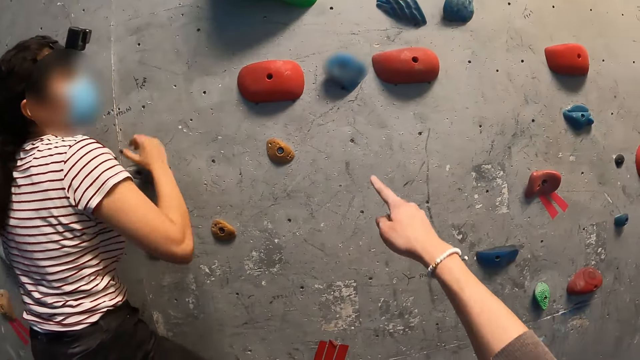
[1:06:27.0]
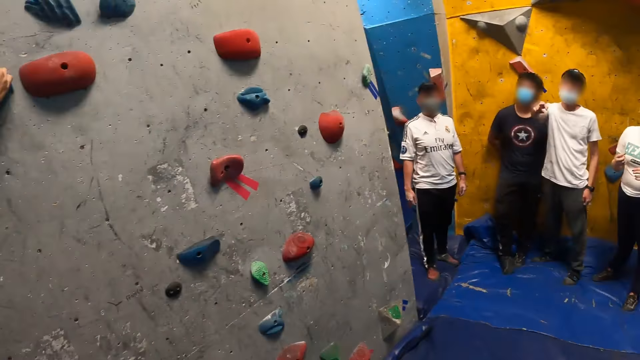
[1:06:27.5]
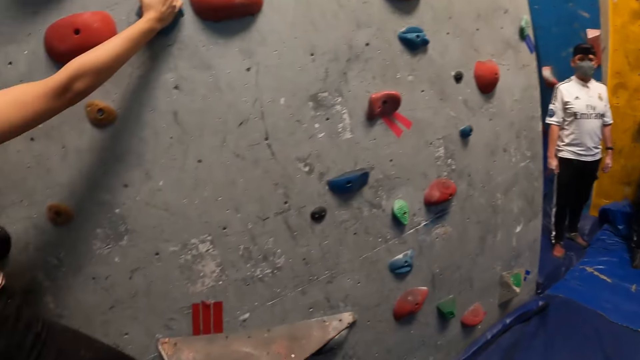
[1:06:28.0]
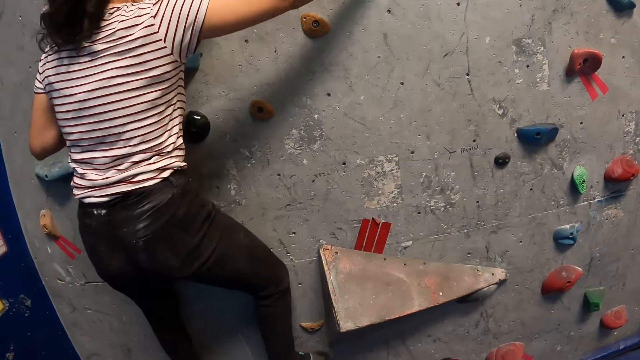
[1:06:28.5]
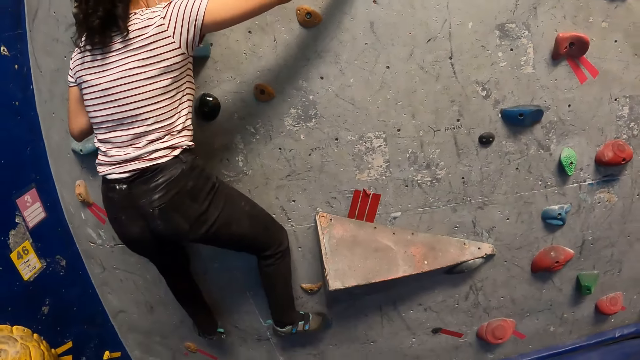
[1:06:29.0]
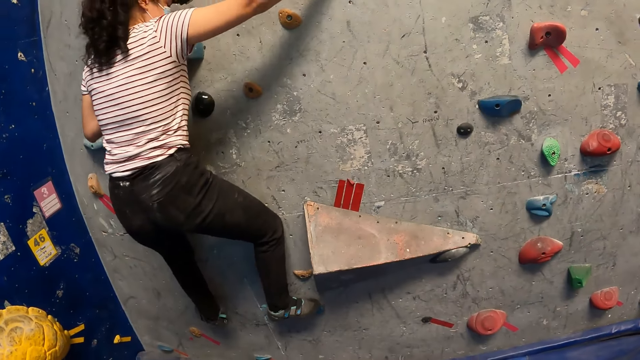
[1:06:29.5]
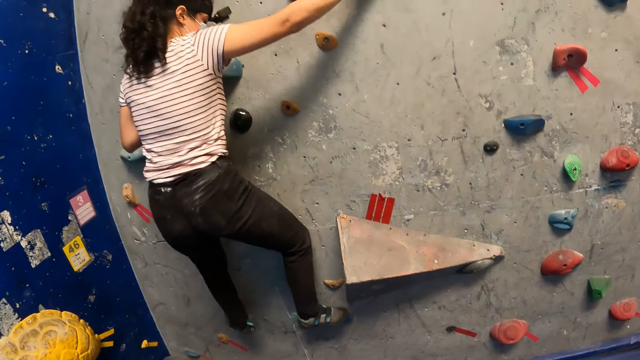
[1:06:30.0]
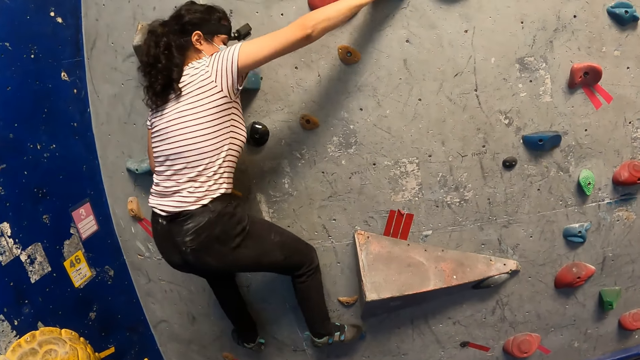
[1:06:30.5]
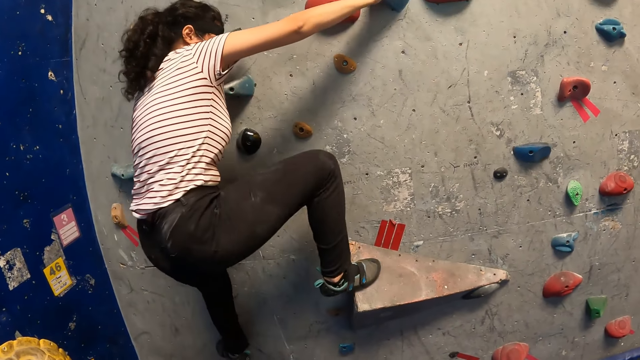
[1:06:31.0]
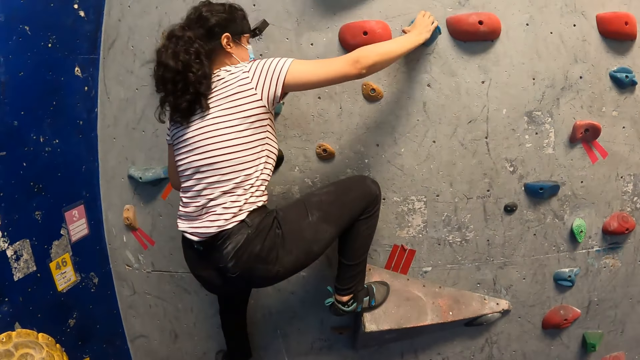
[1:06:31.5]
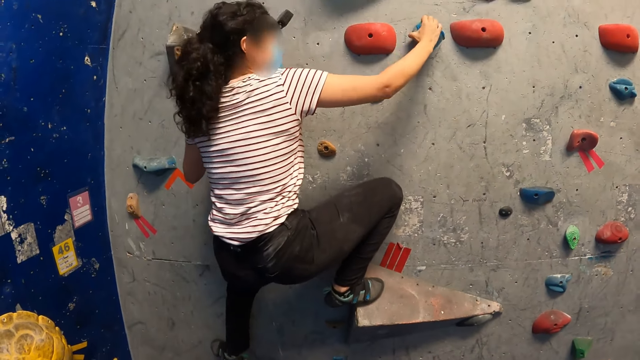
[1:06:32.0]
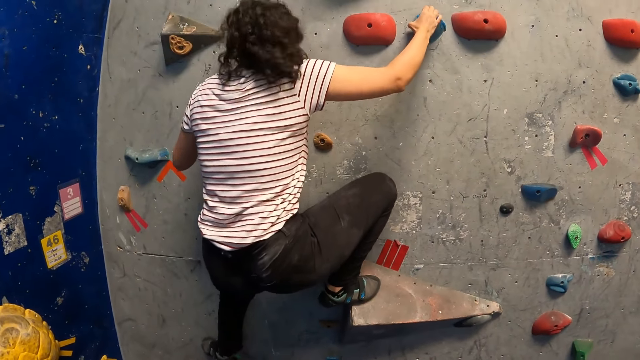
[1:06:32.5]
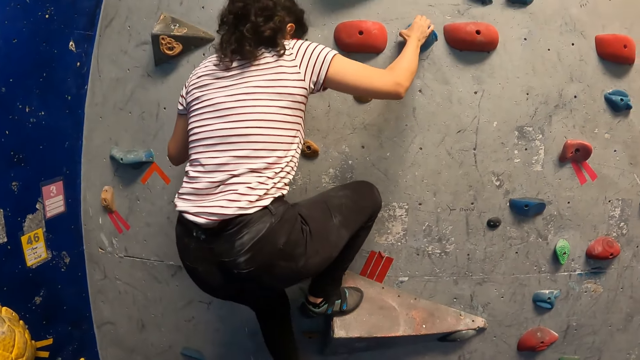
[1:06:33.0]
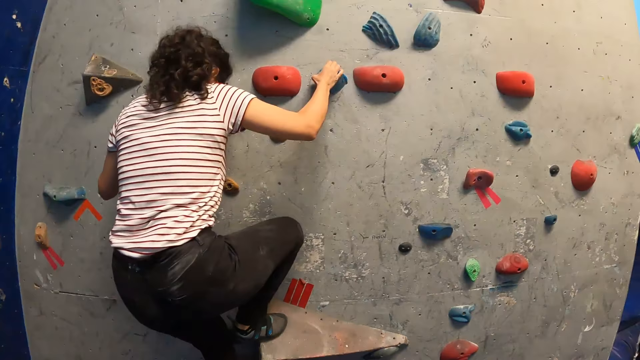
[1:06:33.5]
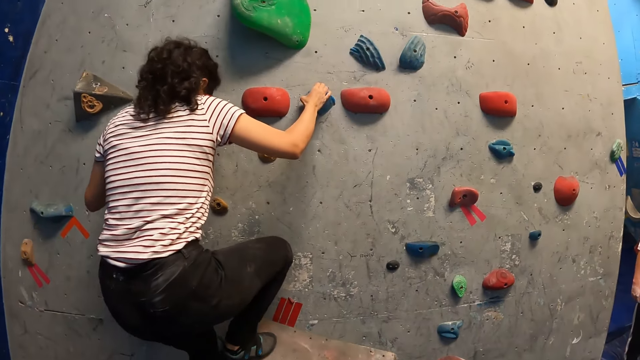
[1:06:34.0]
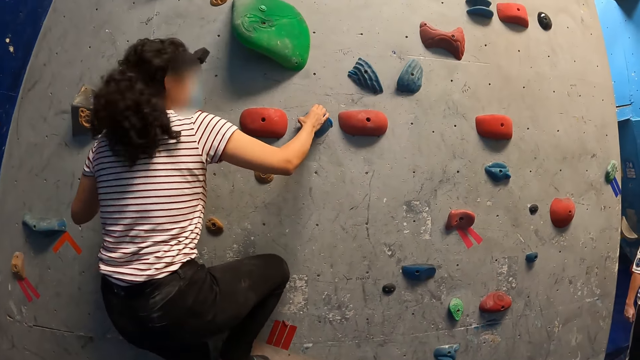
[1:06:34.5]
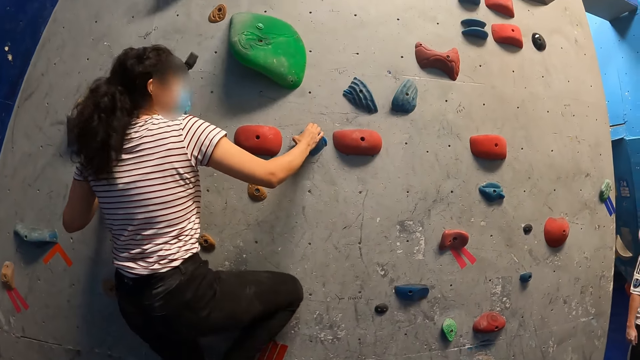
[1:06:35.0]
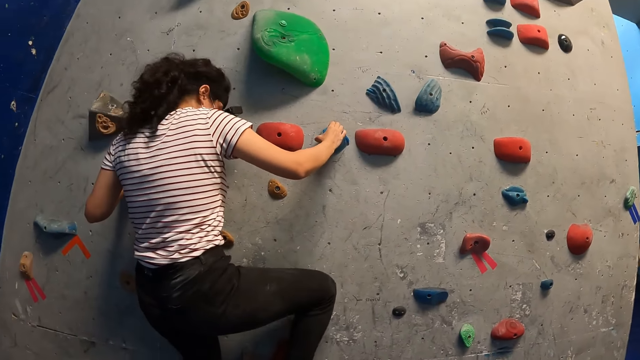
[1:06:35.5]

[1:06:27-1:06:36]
The camera wearer interacts with the woman.

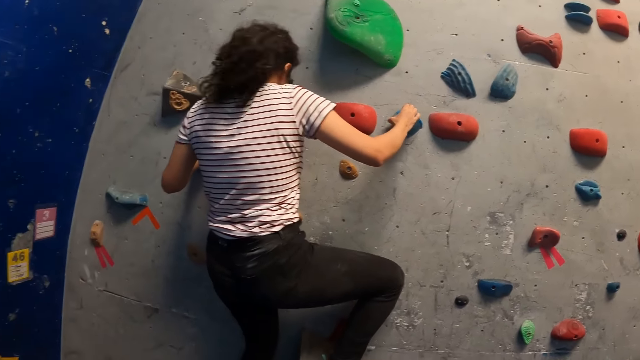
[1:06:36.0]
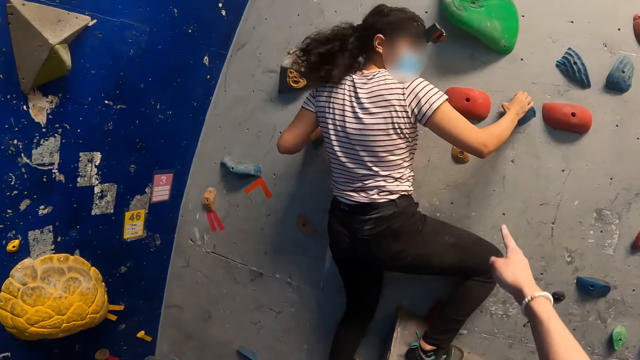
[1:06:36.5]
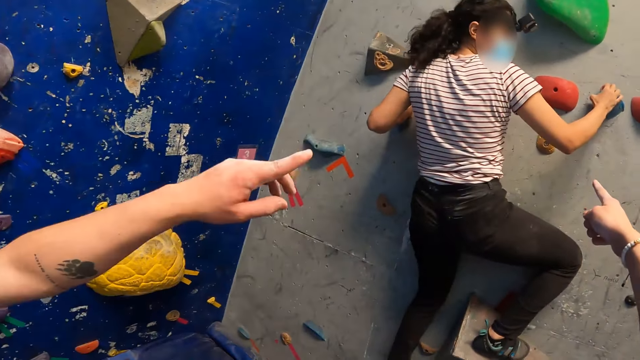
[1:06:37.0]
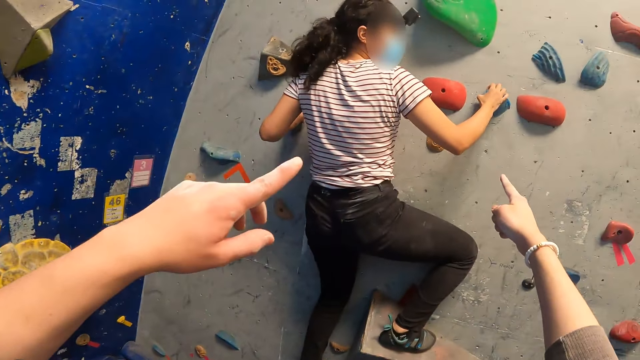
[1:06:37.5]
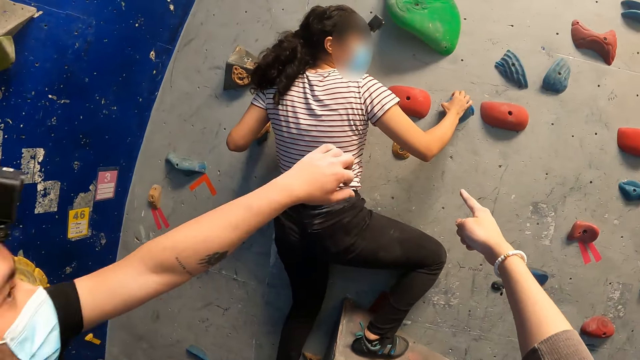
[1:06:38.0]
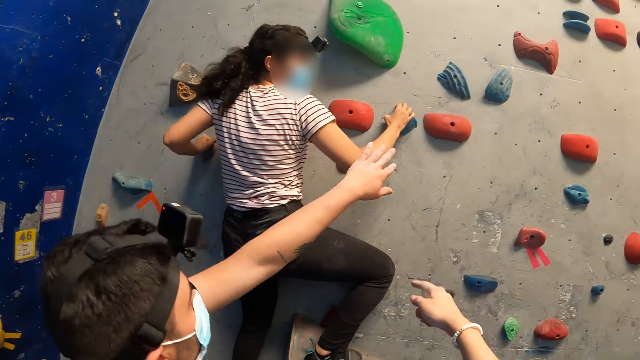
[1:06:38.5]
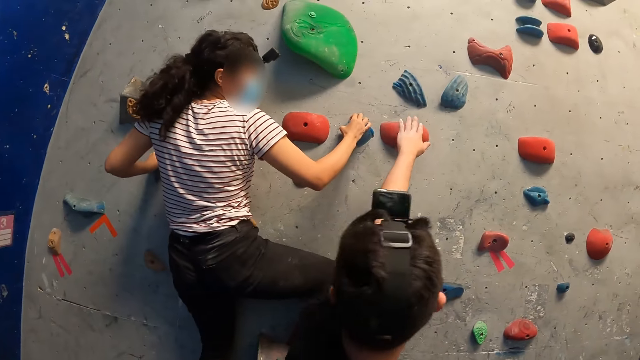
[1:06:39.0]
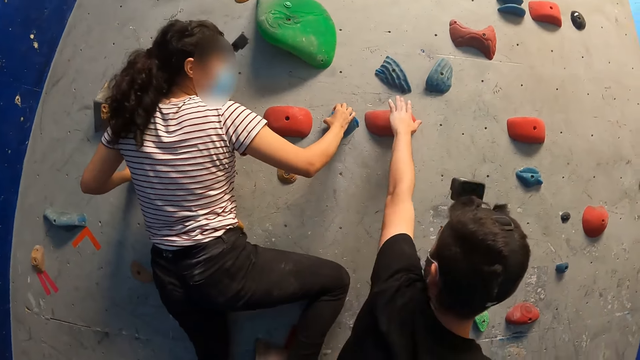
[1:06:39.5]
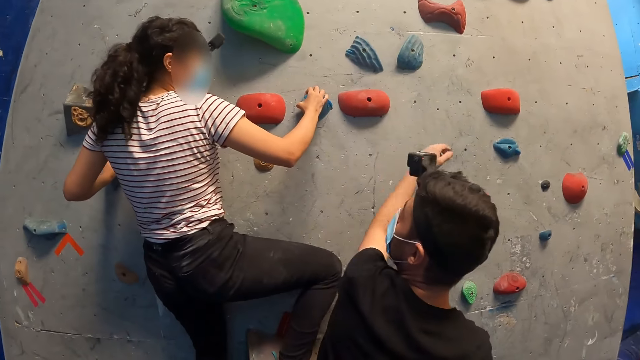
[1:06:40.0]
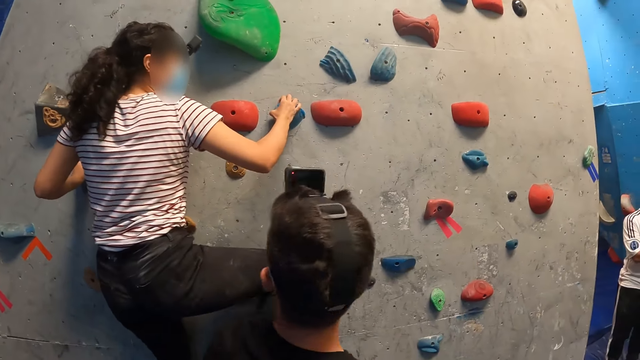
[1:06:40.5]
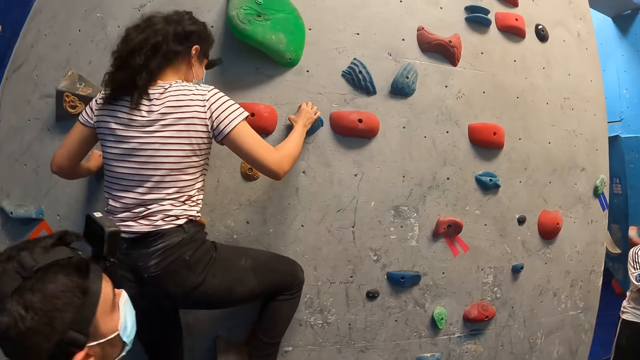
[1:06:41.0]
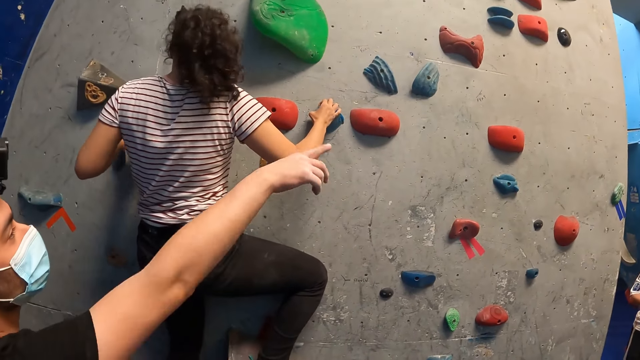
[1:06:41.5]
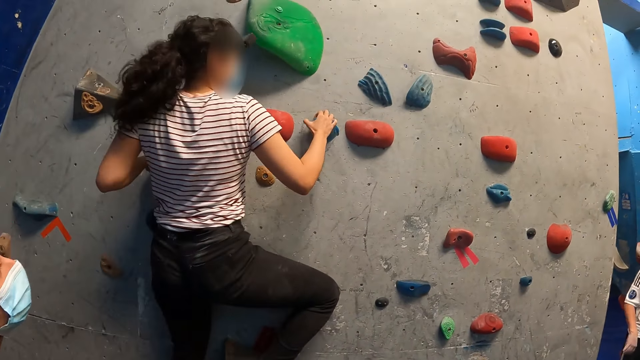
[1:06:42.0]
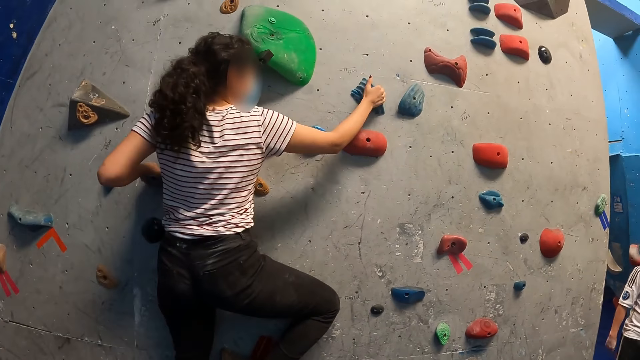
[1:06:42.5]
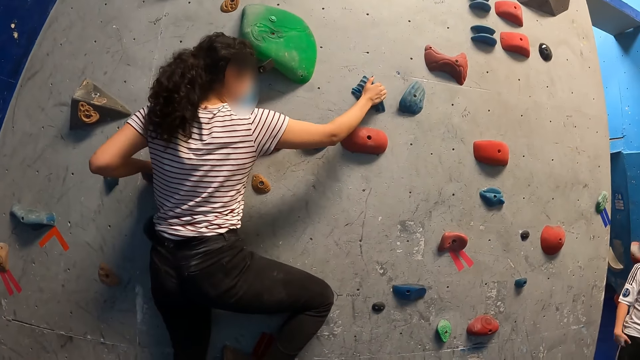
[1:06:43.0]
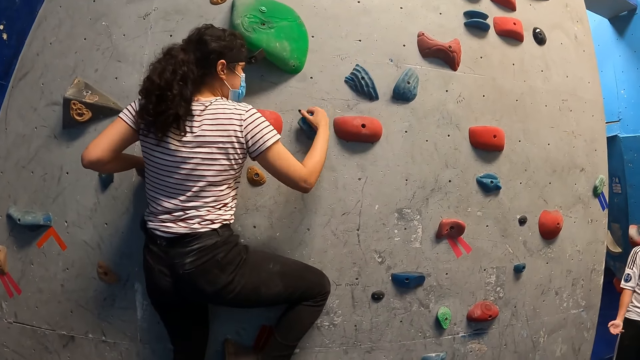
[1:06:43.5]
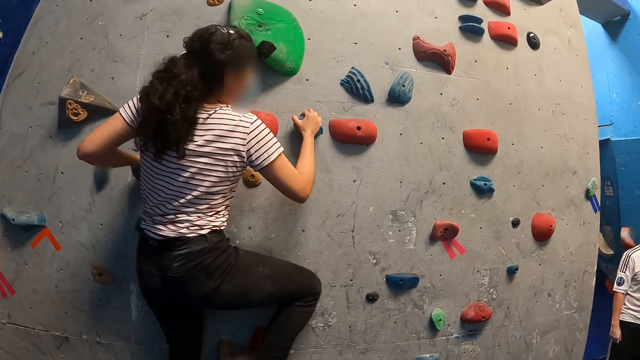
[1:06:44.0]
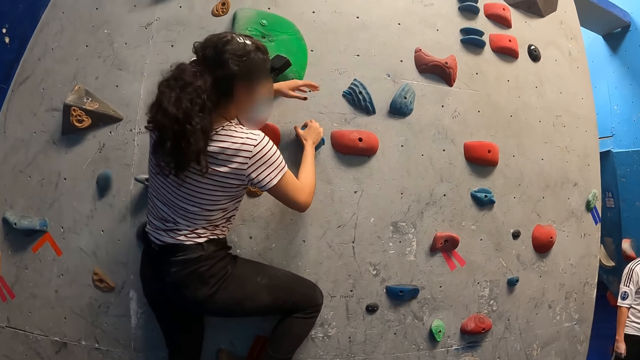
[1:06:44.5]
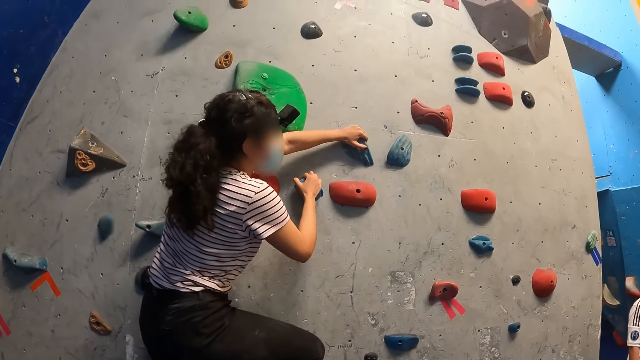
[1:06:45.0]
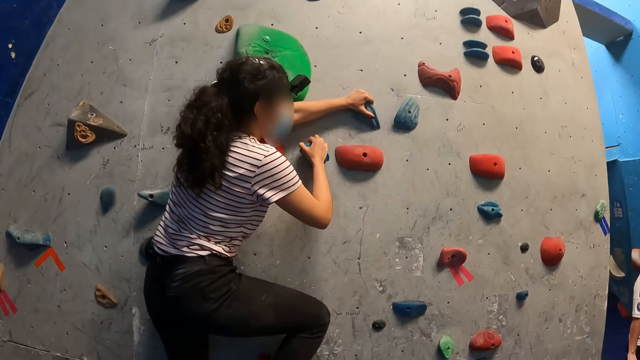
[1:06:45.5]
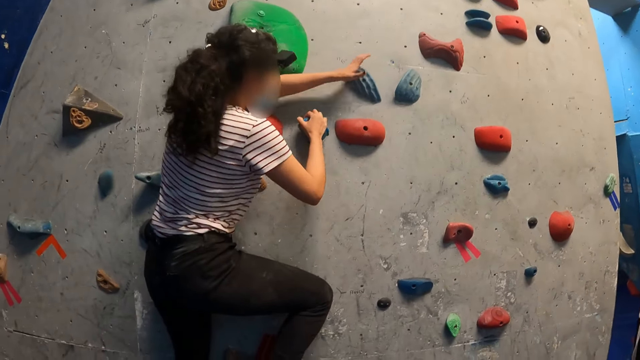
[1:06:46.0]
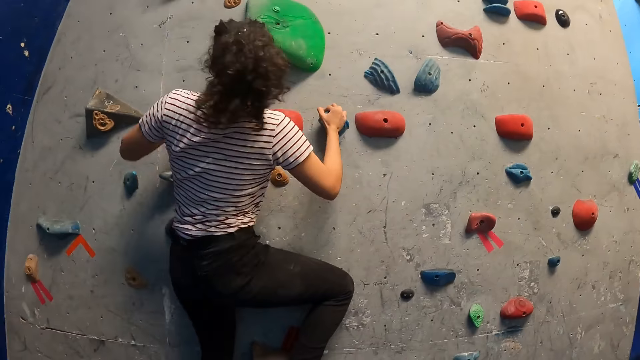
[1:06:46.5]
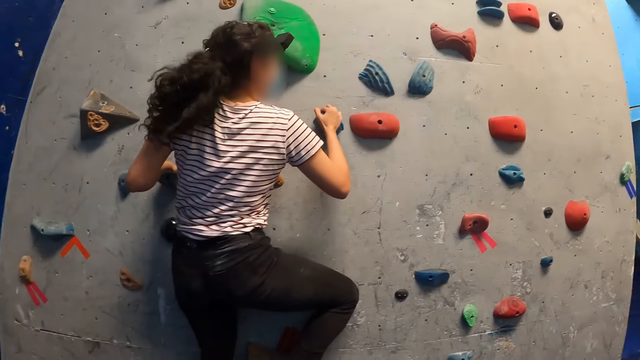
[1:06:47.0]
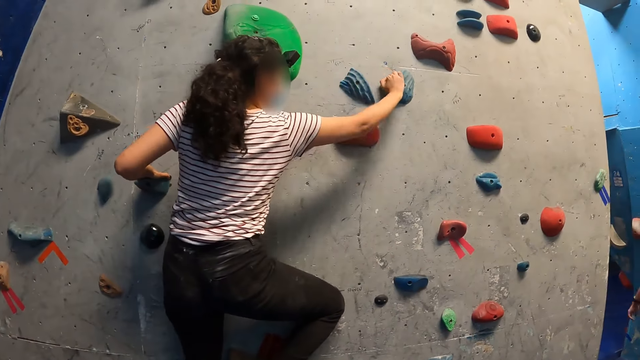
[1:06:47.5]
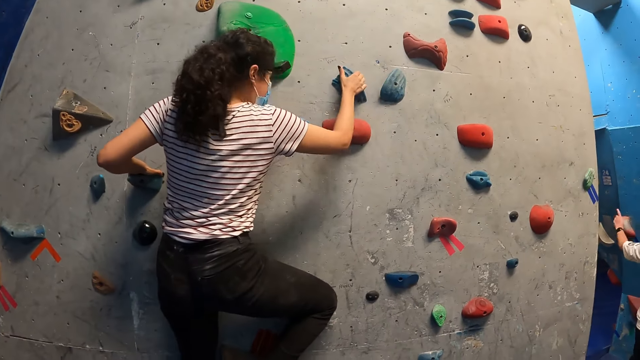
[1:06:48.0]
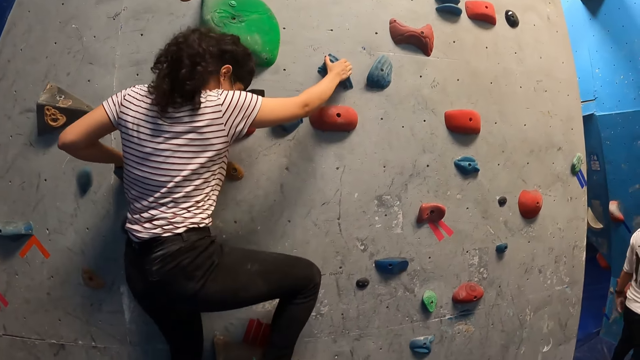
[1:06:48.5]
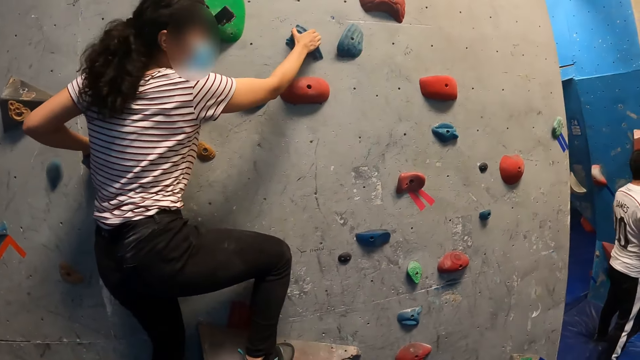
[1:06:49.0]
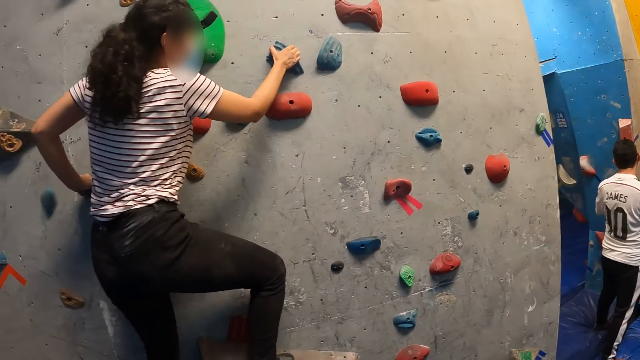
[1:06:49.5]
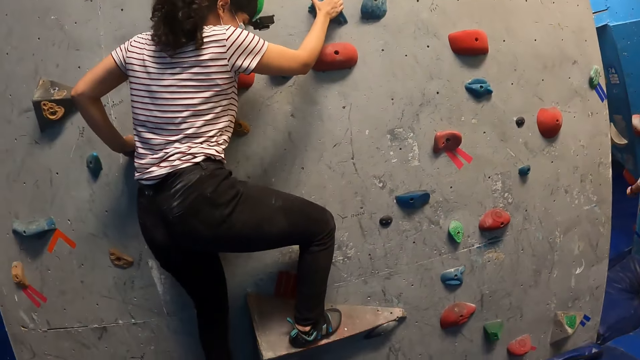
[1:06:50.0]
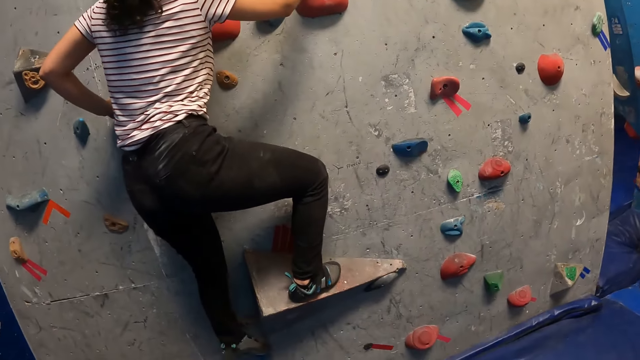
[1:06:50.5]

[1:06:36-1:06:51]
A man points his left hand towards the bouldering wall. The camera wearer points at the wall. Another man moves forward and points at the wall. The first man interacts with the woman. The other man points at the wall.
